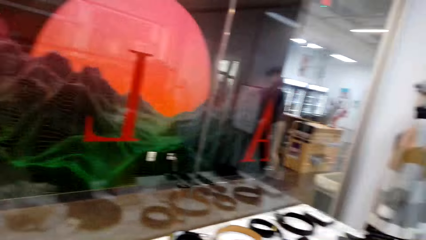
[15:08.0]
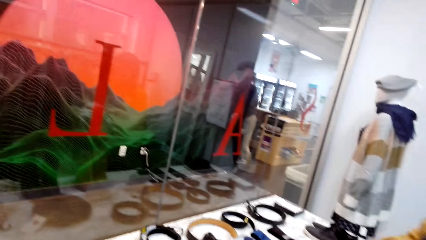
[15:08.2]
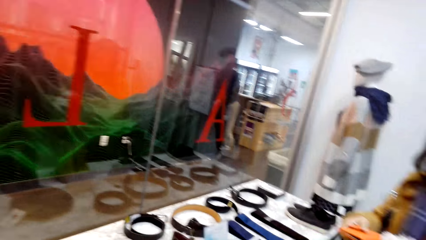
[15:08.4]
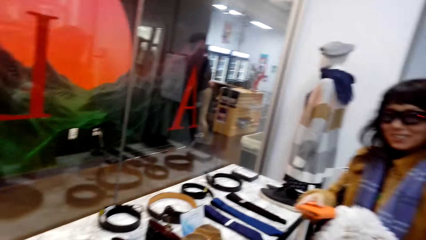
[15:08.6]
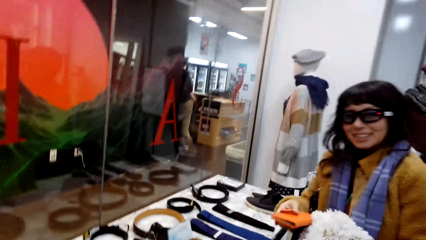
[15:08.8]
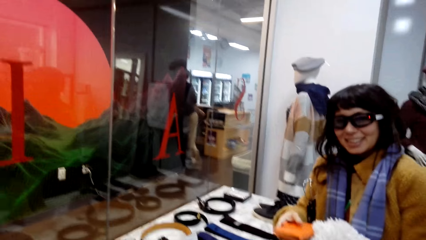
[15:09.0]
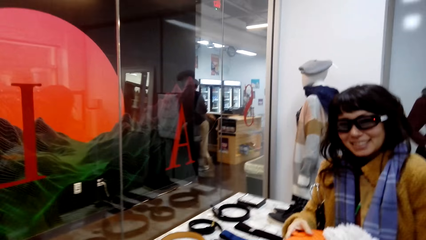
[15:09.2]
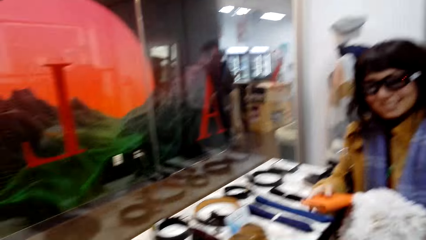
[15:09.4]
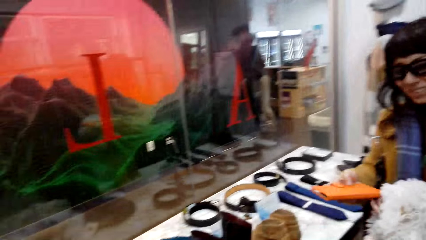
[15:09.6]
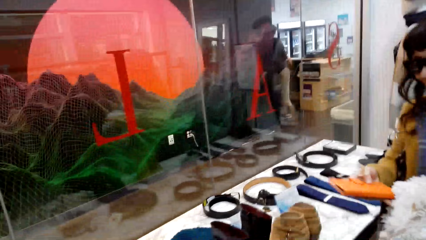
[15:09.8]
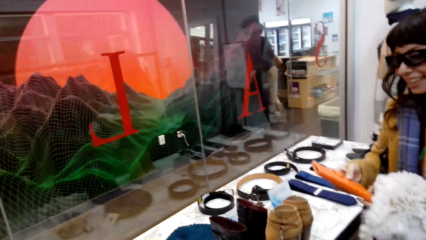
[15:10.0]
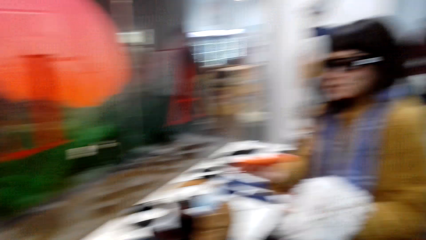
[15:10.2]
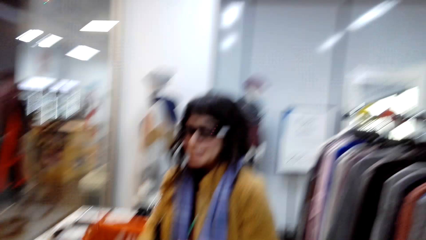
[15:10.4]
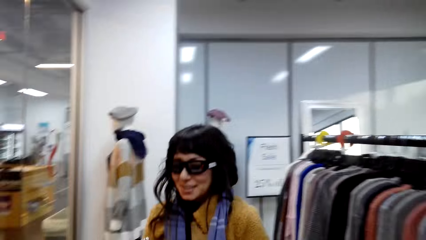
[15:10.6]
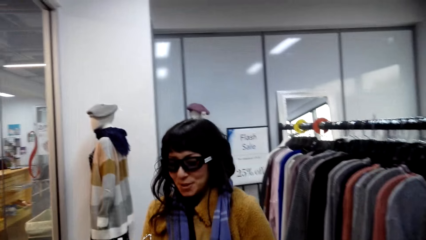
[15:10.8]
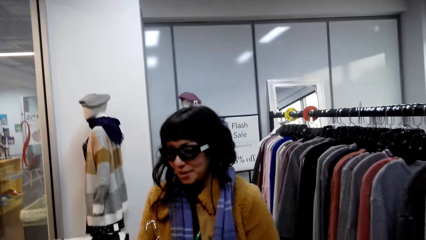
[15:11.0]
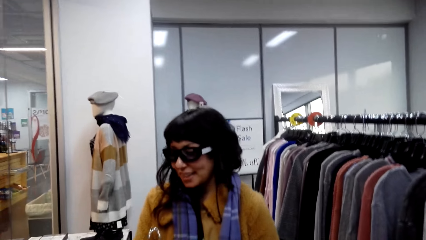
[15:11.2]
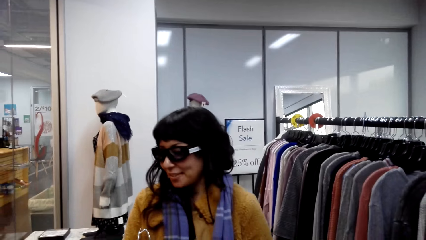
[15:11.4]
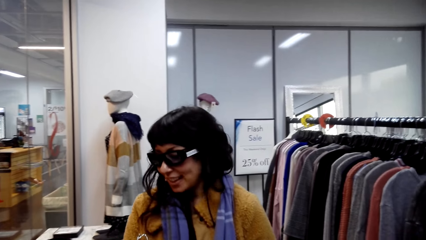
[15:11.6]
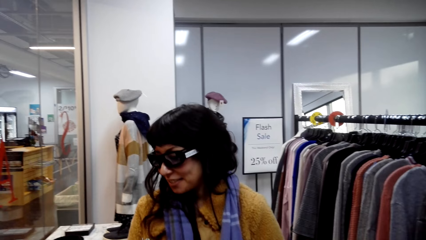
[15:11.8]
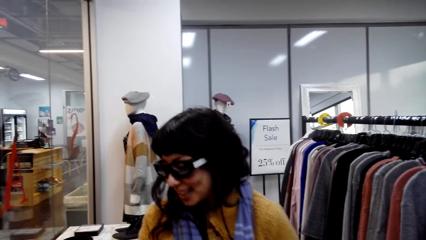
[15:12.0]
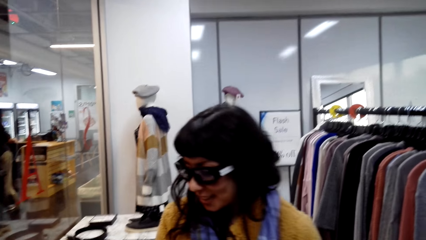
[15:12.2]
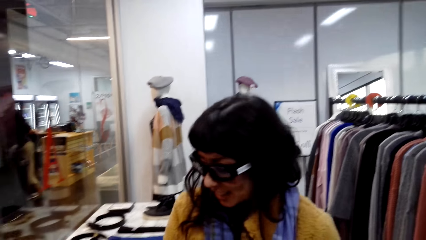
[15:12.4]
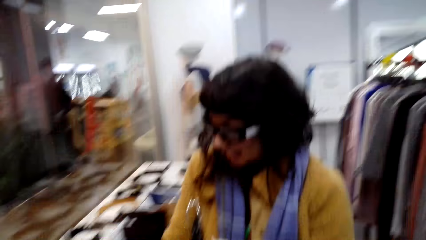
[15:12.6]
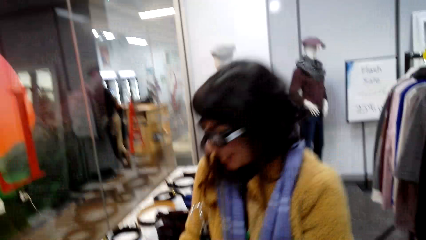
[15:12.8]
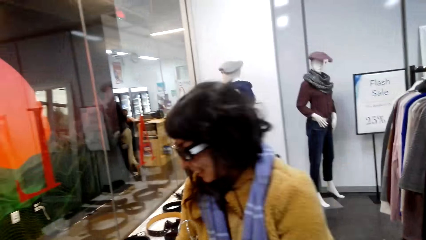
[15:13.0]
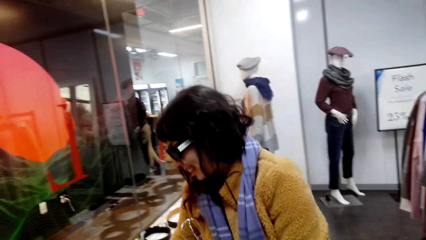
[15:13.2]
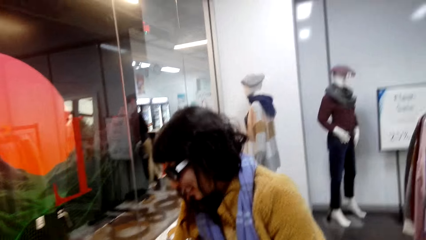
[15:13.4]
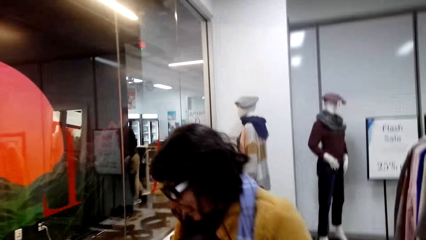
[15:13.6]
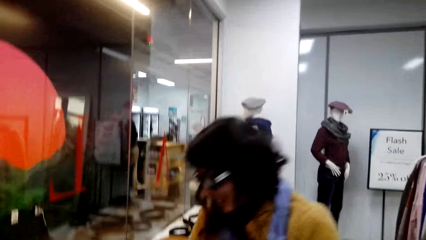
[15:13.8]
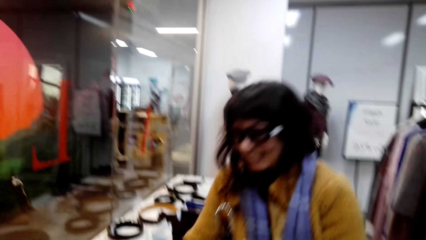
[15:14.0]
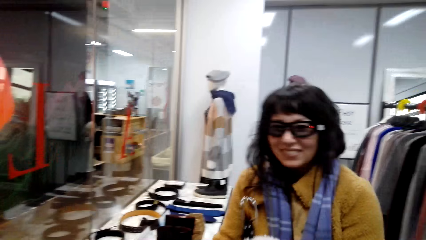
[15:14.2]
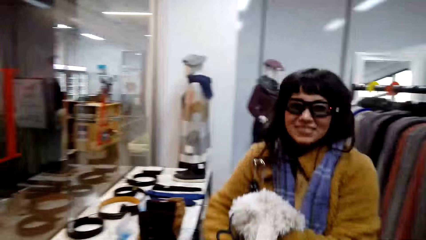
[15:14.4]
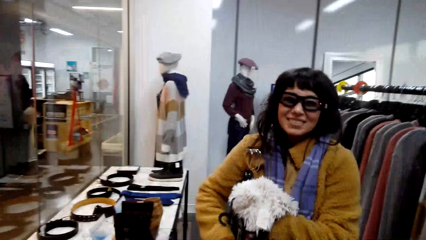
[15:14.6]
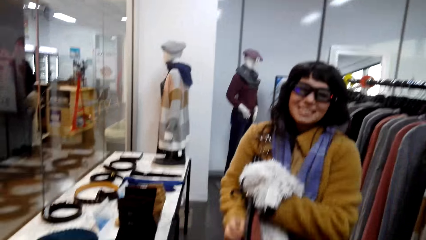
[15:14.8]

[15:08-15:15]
A woman holds a cloth and a hand purse bag.

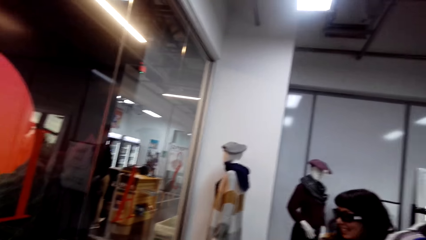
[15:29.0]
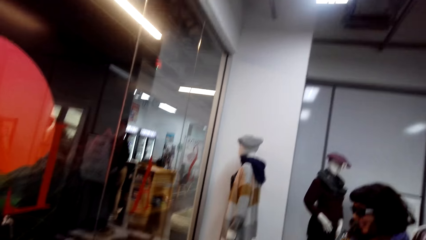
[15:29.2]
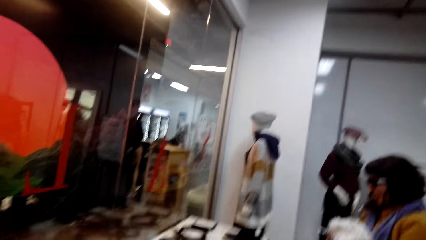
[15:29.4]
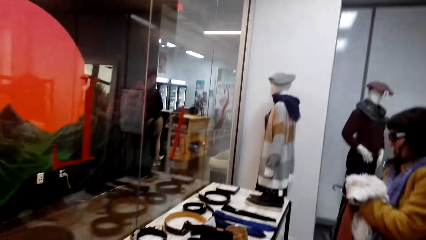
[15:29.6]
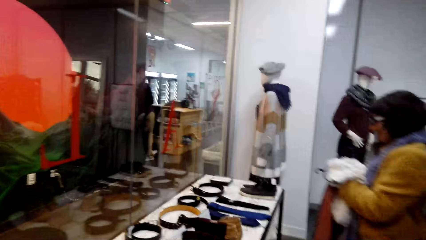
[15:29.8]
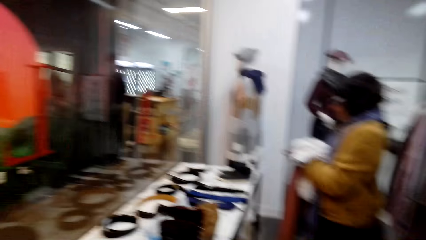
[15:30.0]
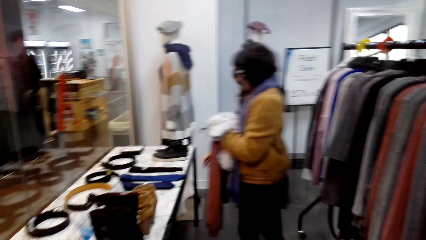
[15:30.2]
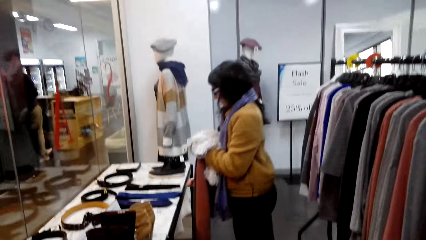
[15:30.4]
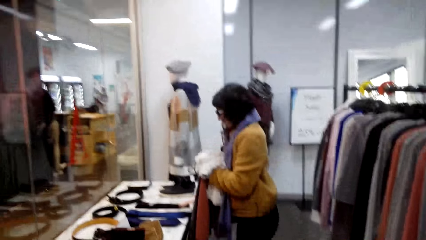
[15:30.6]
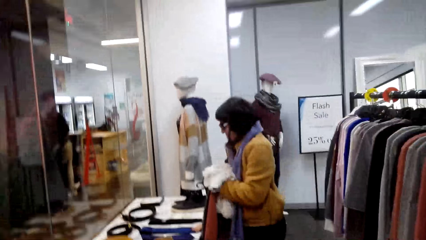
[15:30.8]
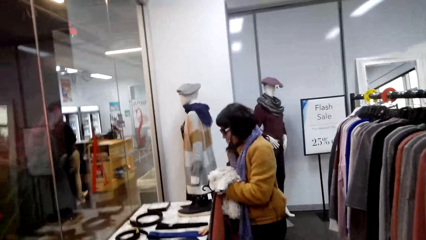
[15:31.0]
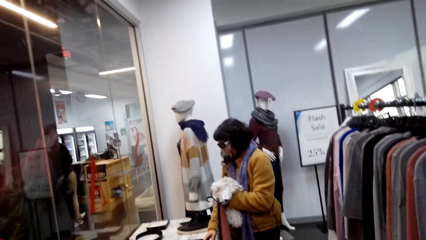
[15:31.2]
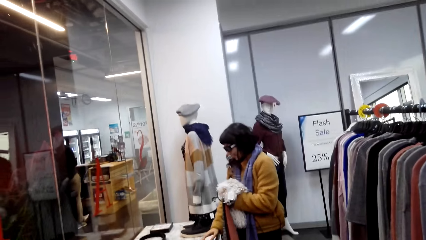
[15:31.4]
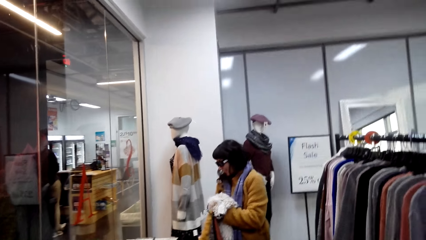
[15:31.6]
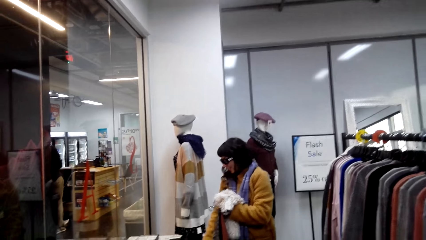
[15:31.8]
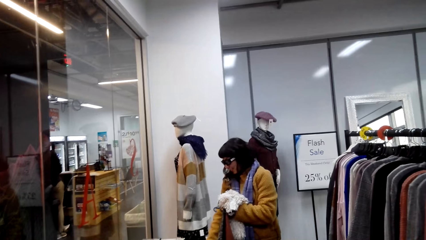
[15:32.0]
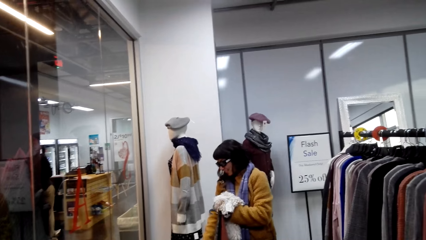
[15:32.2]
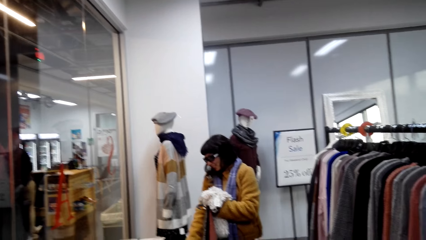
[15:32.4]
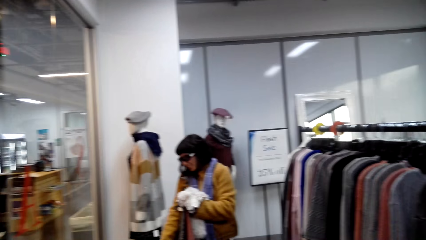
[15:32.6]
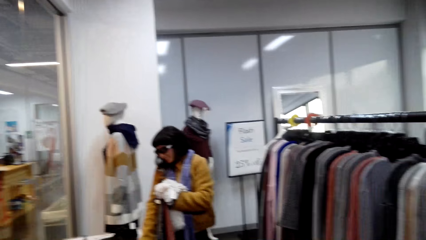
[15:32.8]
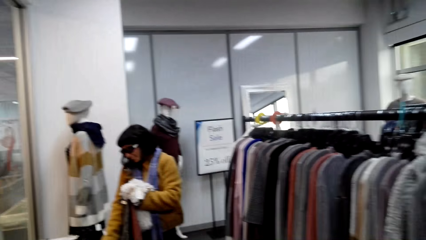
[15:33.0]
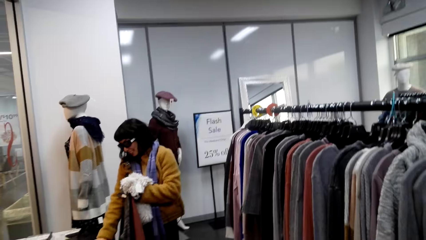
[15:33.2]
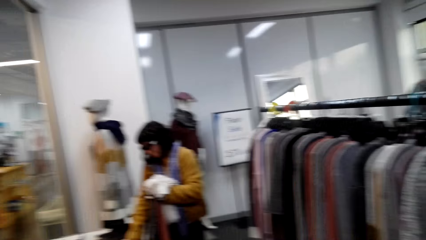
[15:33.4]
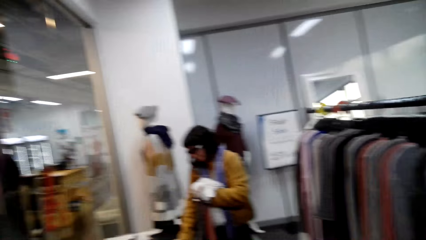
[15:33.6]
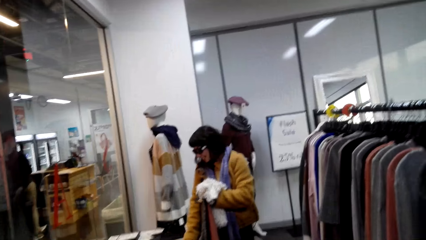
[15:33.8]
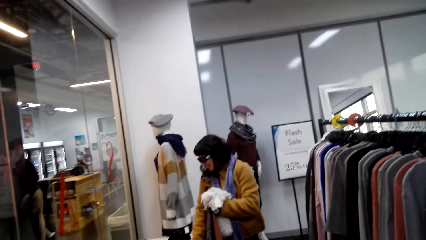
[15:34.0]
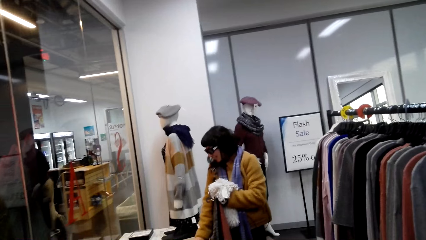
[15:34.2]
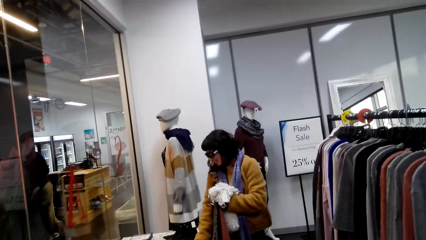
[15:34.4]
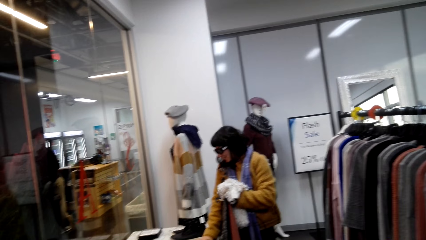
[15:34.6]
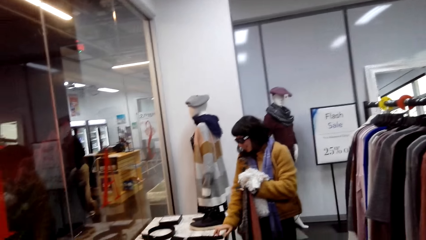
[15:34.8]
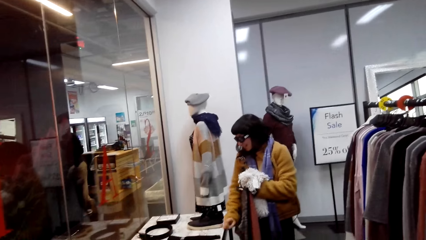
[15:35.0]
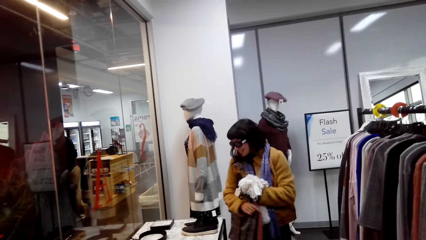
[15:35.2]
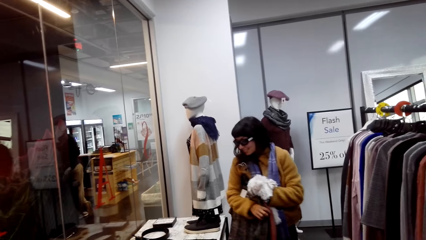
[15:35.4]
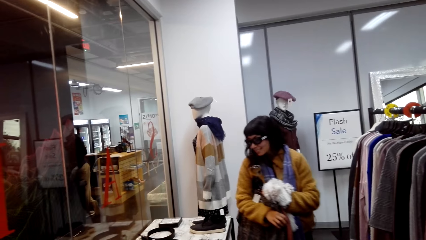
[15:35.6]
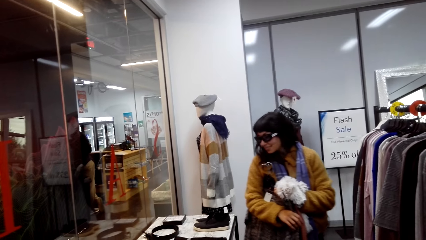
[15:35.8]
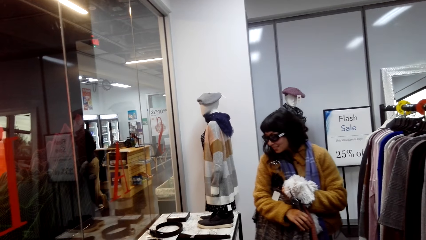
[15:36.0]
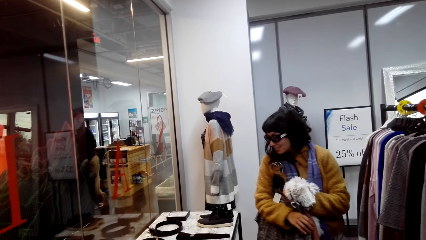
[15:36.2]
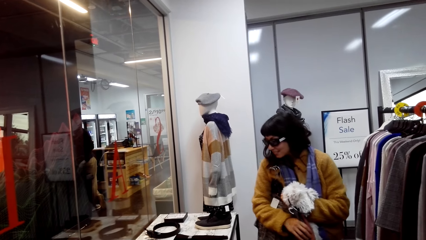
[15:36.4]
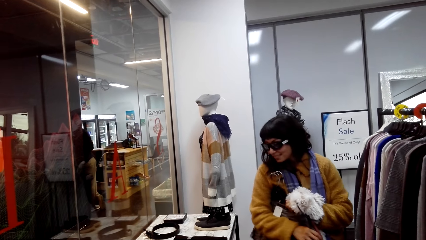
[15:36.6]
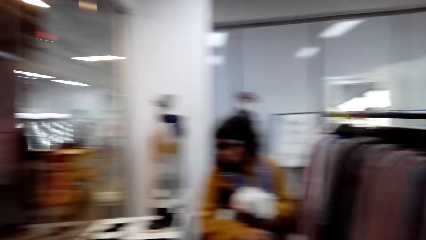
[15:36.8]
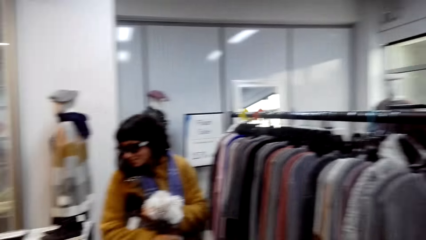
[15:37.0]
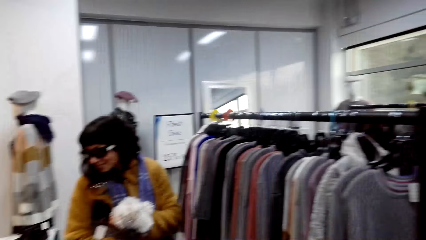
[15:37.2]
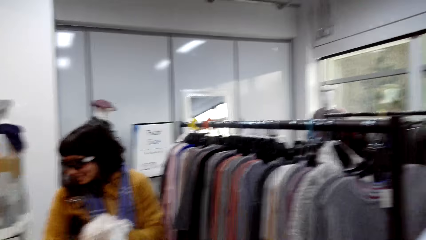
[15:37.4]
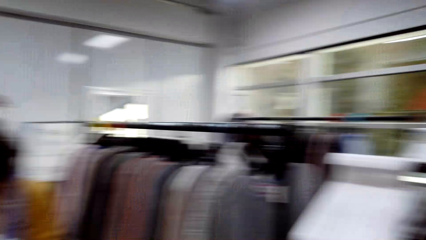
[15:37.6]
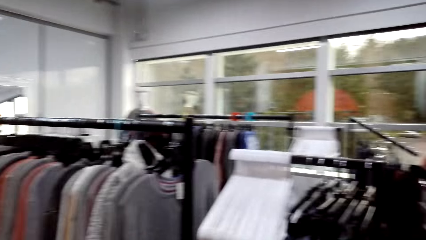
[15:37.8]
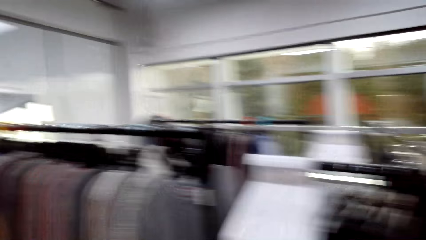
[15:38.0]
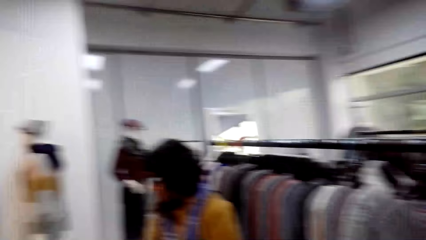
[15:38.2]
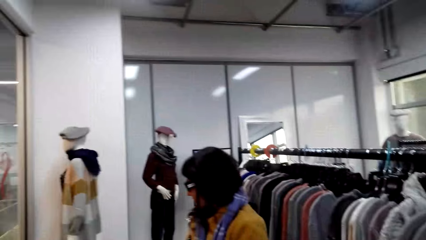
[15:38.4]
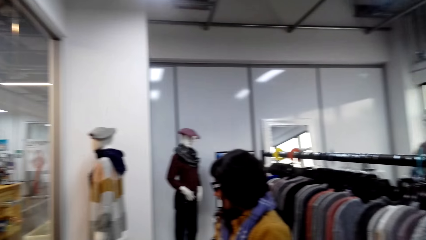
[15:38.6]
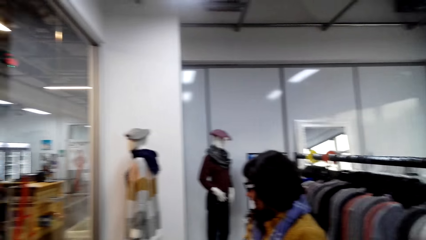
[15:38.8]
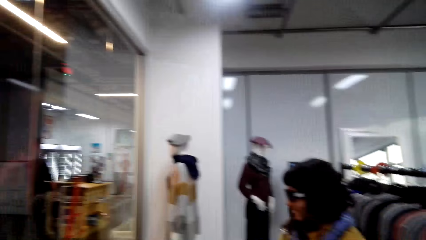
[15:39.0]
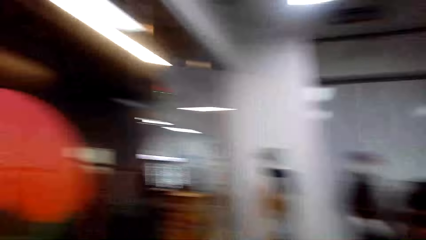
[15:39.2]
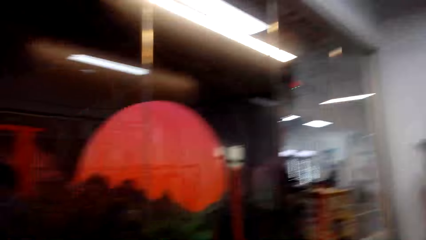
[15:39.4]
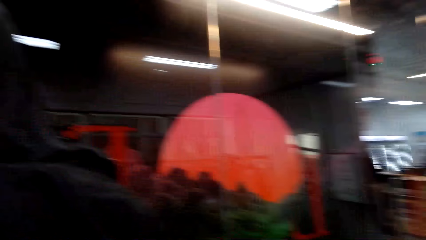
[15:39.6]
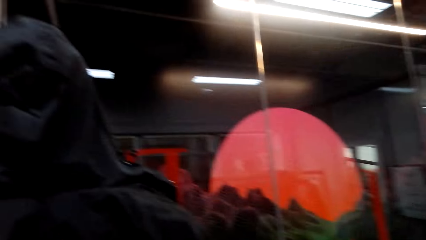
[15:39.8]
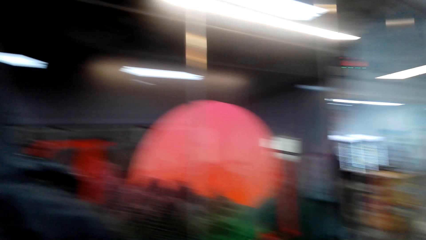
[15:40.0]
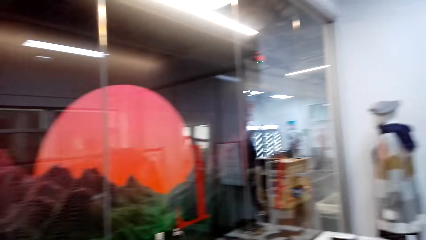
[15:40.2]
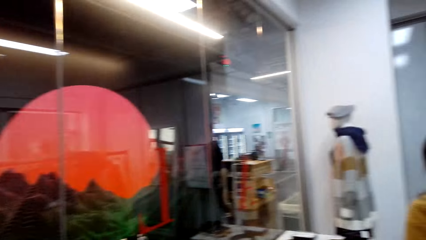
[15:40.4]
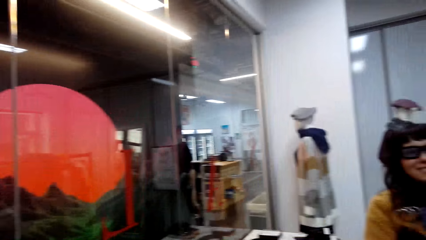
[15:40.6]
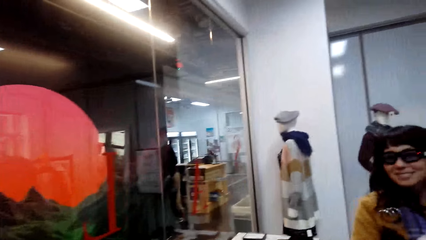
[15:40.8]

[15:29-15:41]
A person checks something.
